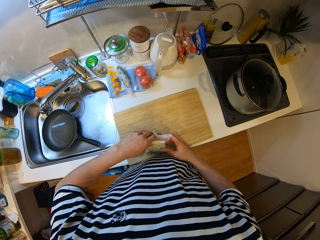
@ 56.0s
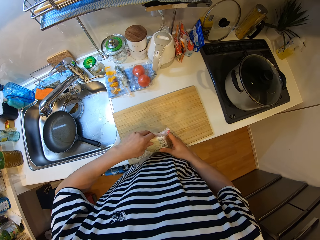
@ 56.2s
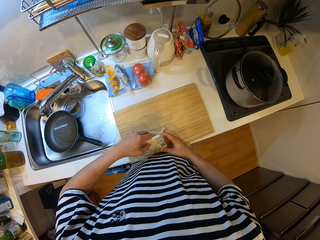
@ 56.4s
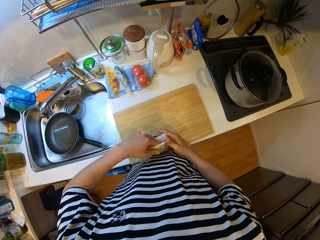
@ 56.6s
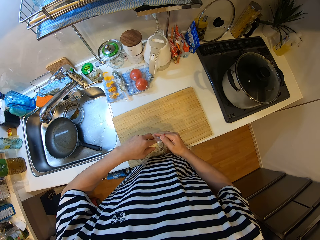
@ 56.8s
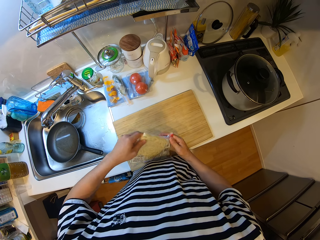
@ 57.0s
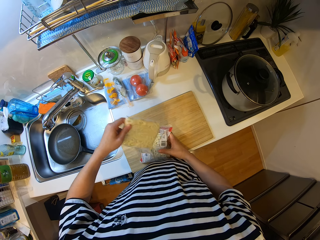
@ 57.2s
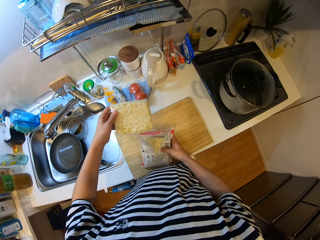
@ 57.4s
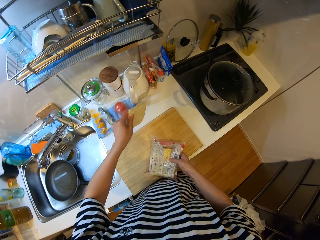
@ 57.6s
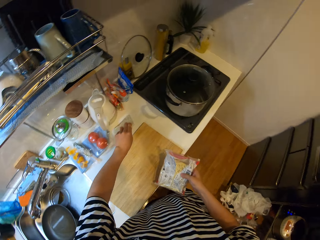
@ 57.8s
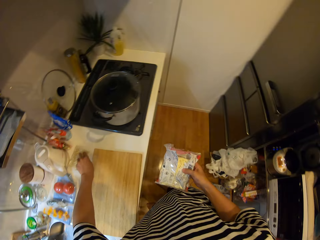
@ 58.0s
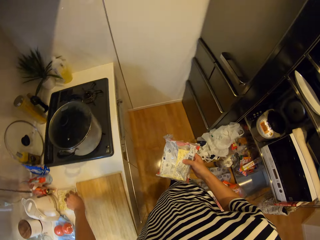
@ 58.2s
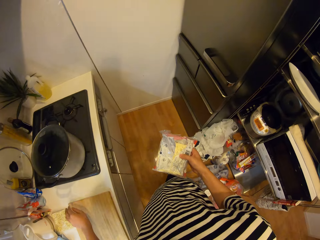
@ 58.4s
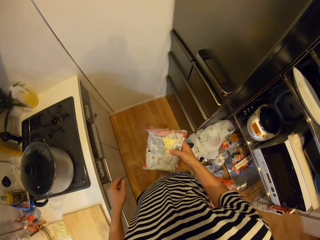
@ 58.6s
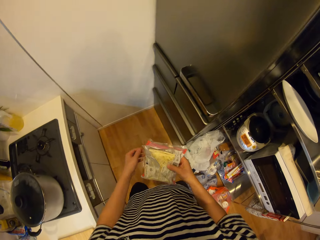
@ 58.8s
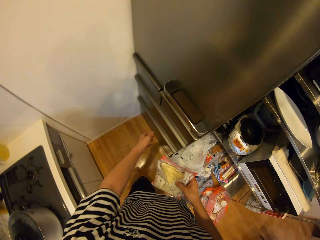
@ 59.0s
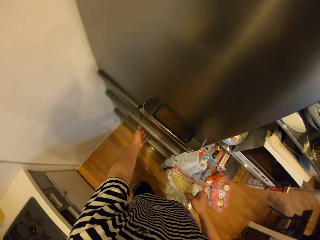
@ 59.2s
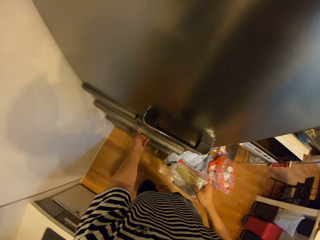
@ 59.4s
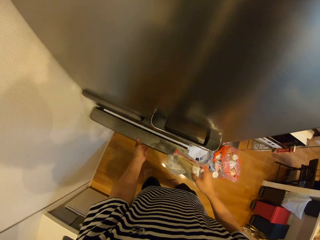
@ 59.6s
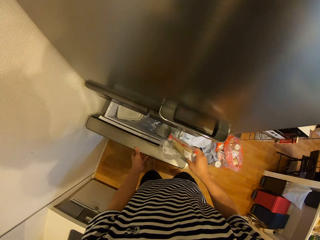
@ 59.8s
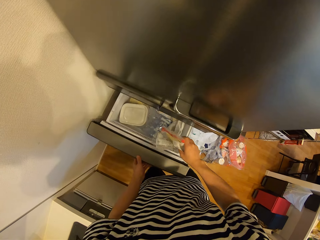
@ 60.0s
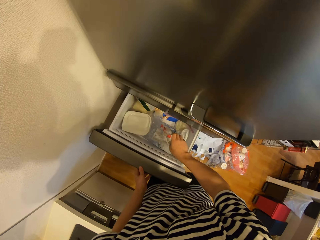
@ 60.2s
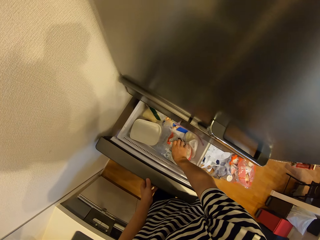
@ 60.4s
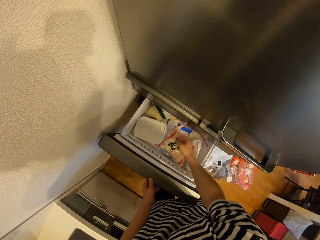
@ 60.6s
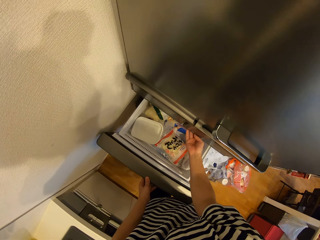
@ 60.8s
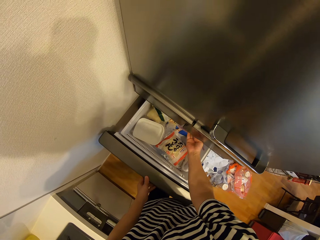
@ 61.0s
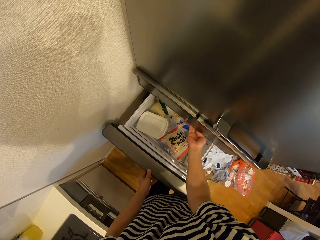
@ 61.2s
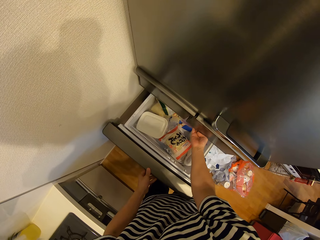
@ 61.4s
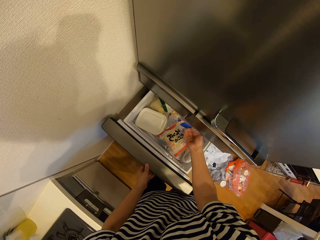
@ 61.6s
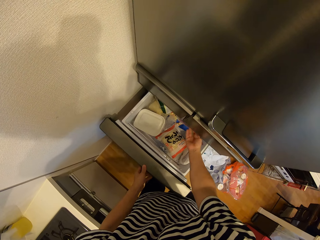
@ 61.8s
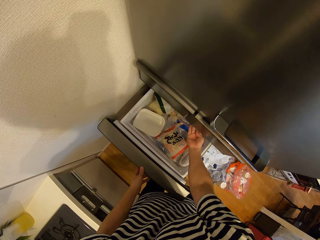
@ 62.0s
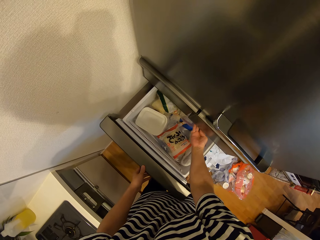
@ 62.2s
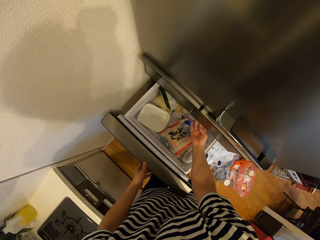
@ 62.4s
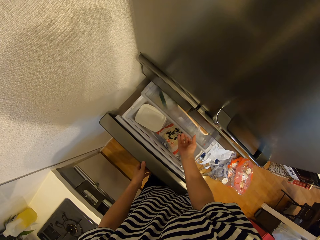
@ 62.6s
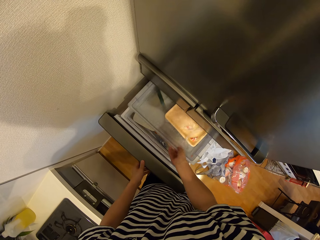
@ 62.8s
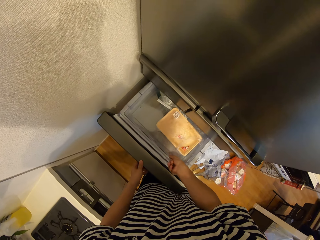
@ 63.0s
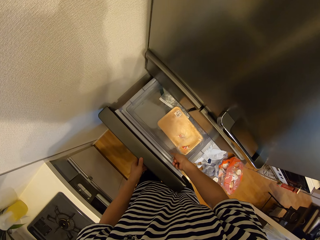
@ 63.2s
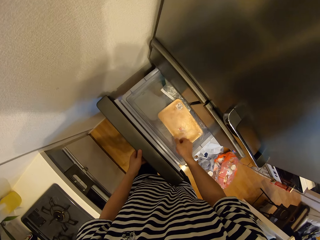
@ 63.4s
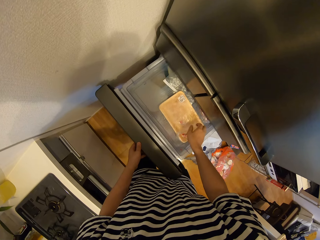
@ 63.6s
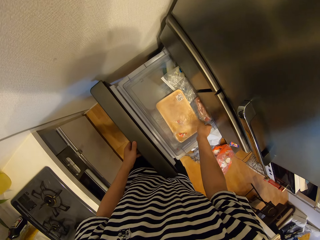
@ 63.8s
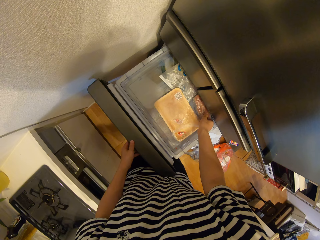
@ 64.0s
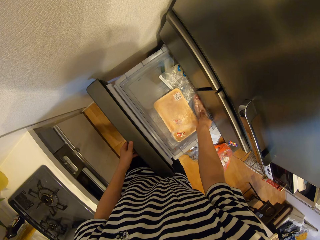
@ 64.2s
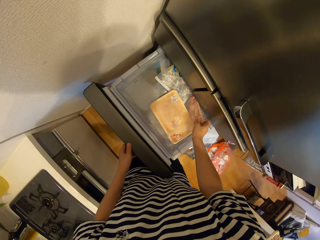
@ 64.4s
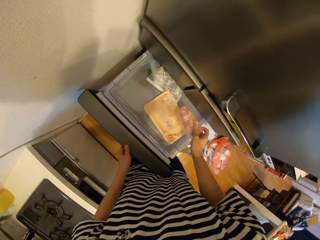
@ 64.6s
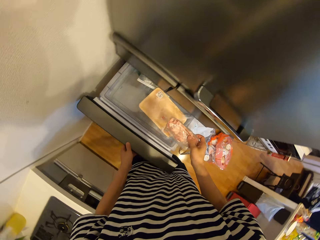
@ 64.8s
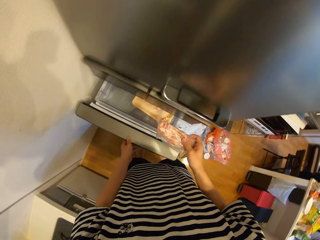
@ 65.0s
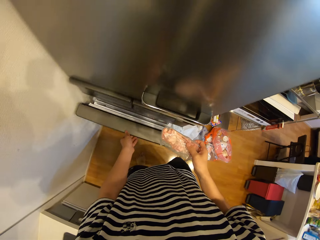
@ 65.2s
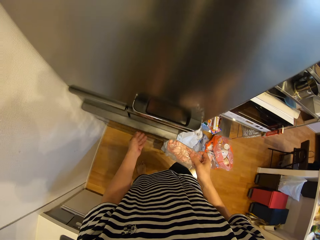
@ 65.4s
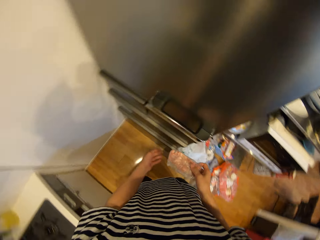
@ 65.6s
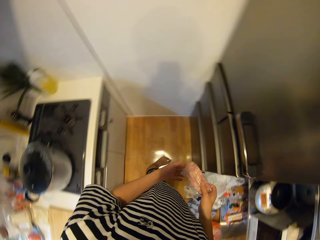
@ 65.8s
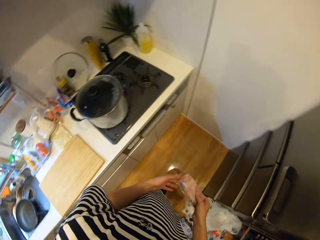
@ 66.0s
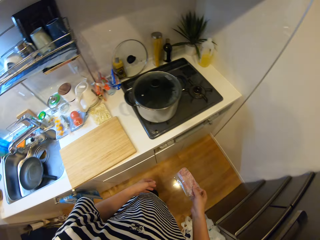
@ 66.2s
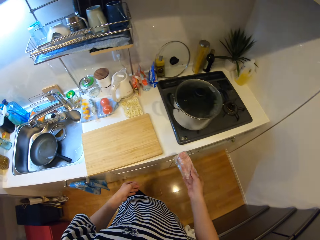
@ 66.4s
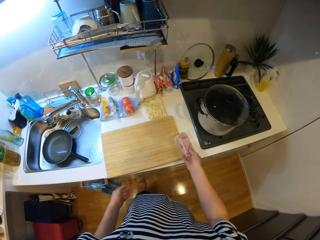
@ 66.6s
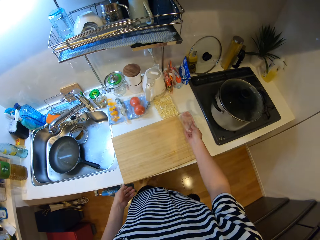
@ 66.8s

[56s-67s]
The camera wearer brings out a bundle from the pack. They drop the bundle on the countertop. They open the fridge. They open the drawer in the fridge. They drop the pack in the drawer. They pull the fridge tray outside. They close the drawer cover. They pick meat from the fridge. They pick up a nylon in the drawer. They close the fridge. They close the drawer.

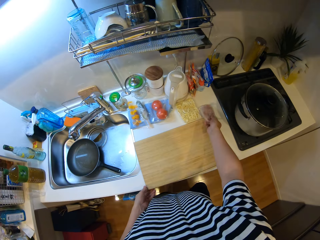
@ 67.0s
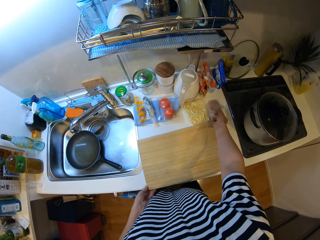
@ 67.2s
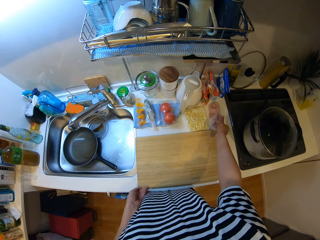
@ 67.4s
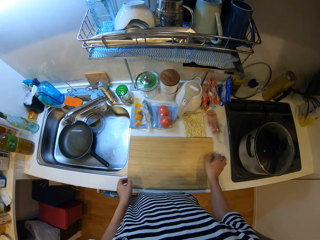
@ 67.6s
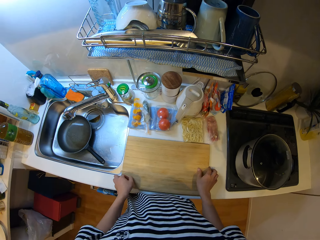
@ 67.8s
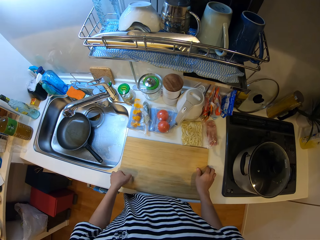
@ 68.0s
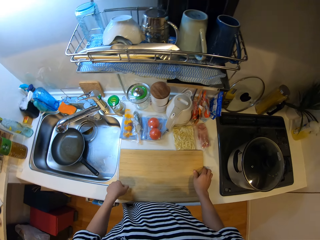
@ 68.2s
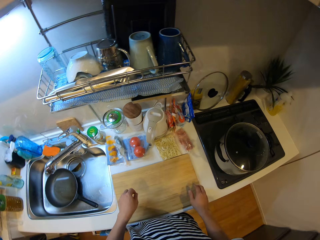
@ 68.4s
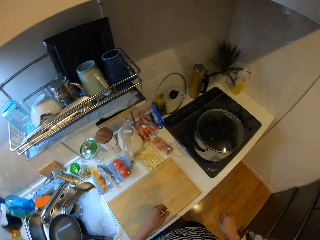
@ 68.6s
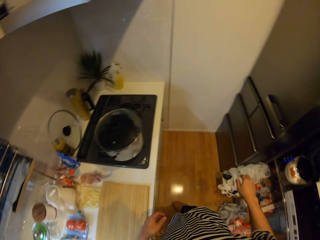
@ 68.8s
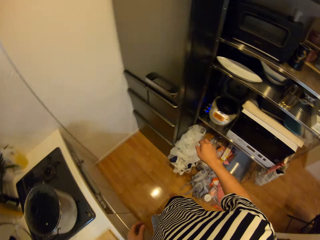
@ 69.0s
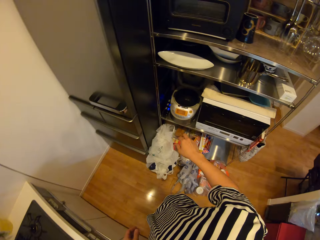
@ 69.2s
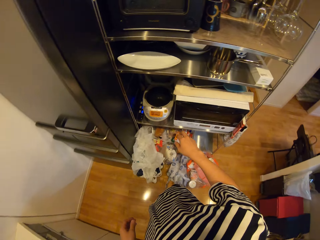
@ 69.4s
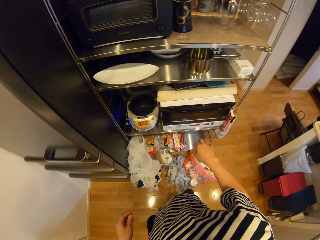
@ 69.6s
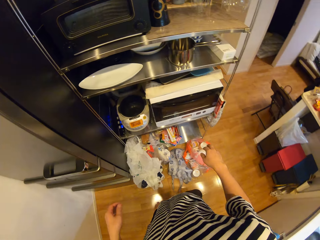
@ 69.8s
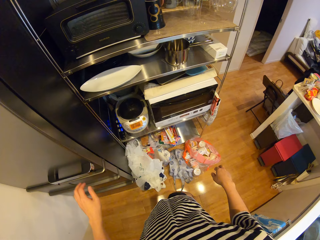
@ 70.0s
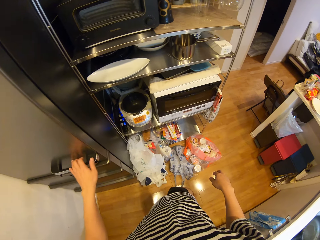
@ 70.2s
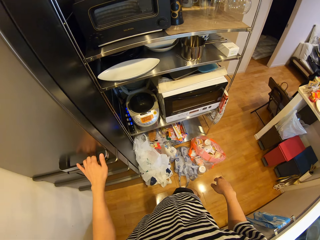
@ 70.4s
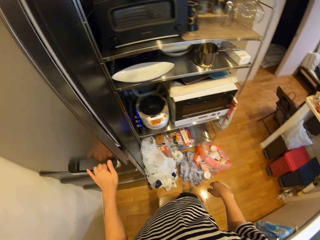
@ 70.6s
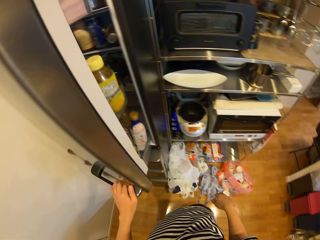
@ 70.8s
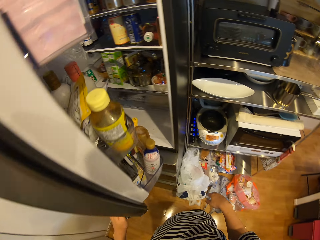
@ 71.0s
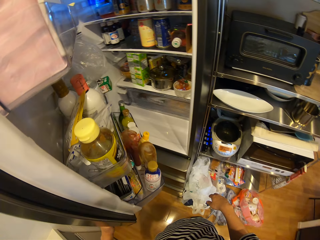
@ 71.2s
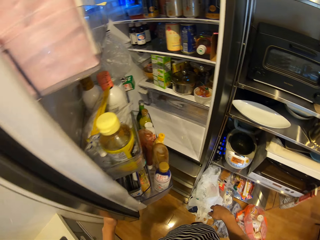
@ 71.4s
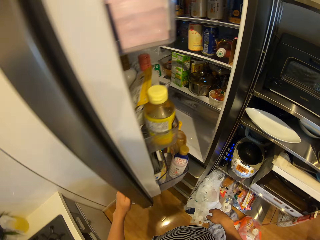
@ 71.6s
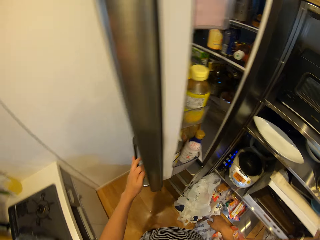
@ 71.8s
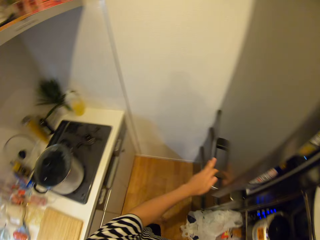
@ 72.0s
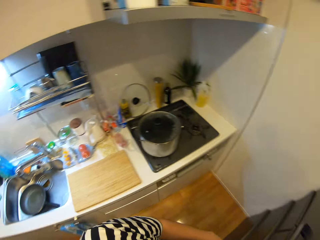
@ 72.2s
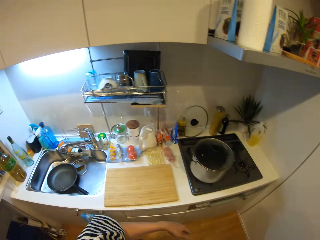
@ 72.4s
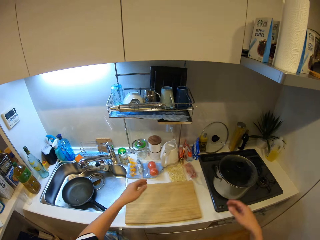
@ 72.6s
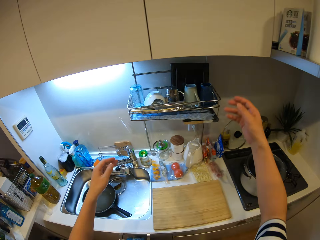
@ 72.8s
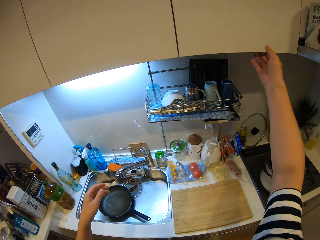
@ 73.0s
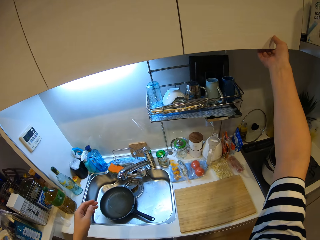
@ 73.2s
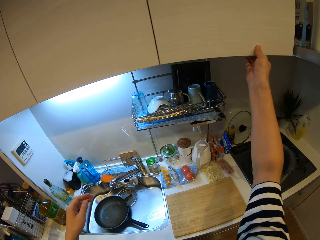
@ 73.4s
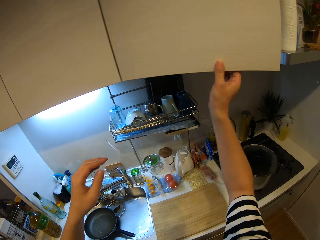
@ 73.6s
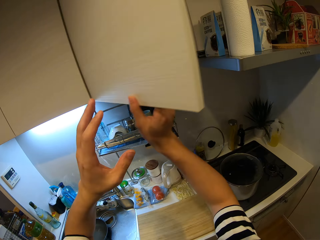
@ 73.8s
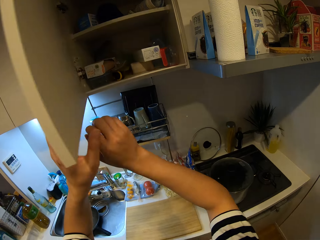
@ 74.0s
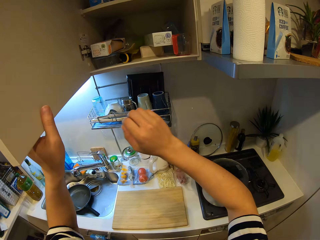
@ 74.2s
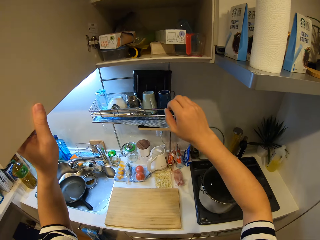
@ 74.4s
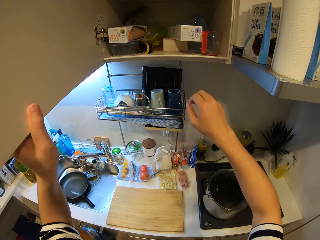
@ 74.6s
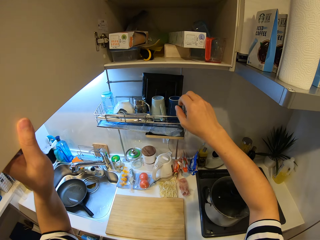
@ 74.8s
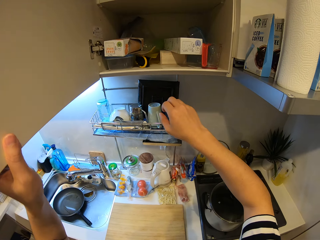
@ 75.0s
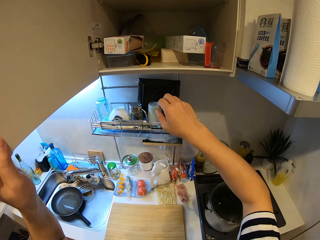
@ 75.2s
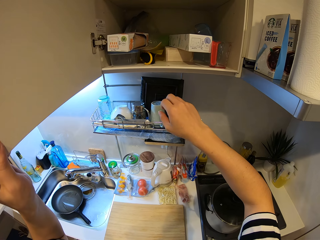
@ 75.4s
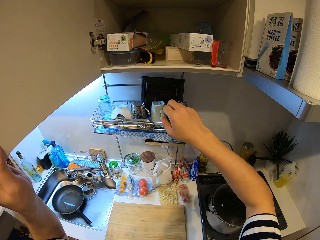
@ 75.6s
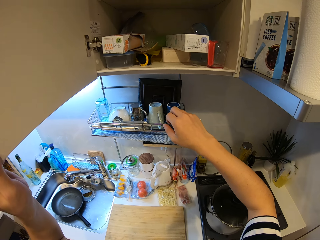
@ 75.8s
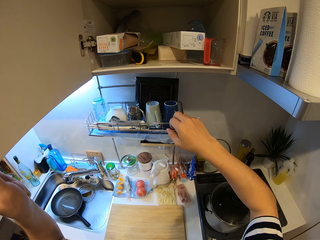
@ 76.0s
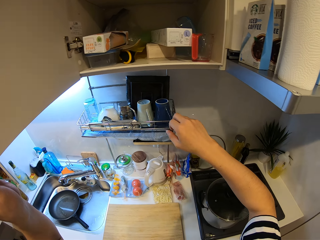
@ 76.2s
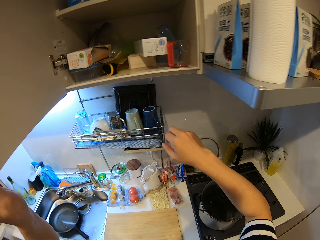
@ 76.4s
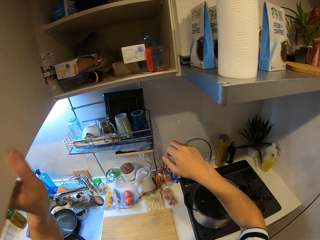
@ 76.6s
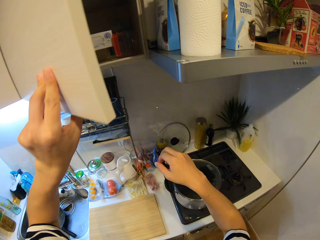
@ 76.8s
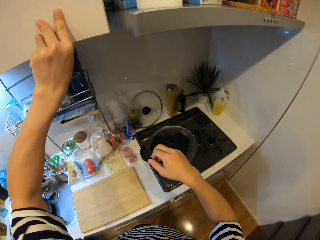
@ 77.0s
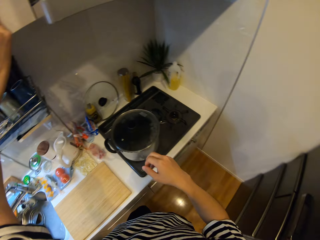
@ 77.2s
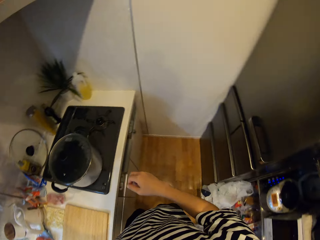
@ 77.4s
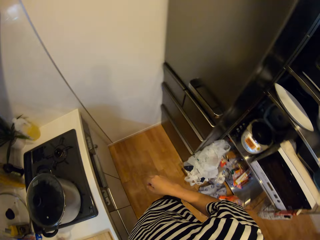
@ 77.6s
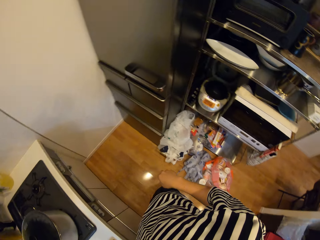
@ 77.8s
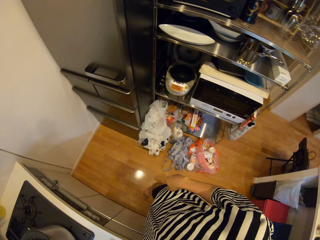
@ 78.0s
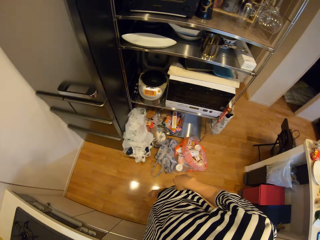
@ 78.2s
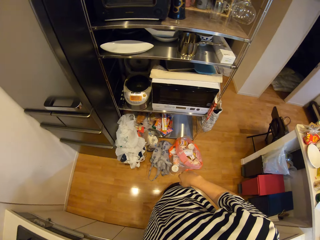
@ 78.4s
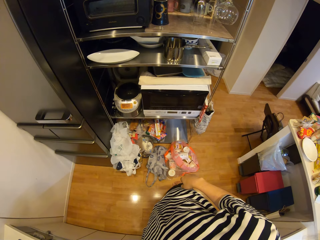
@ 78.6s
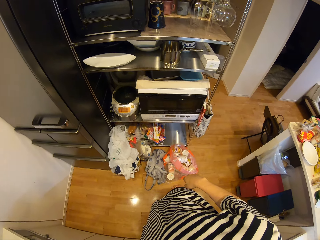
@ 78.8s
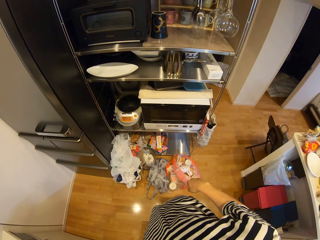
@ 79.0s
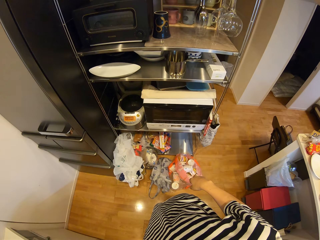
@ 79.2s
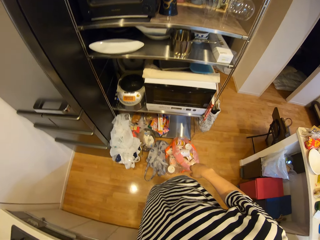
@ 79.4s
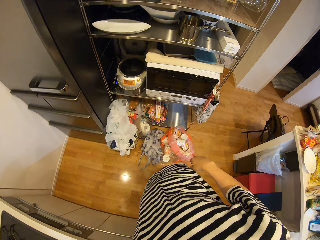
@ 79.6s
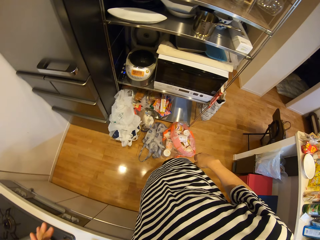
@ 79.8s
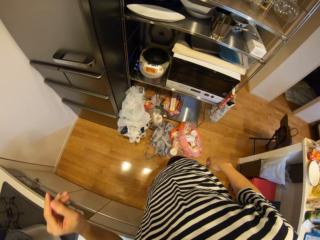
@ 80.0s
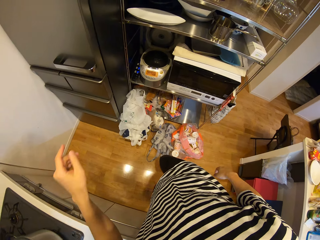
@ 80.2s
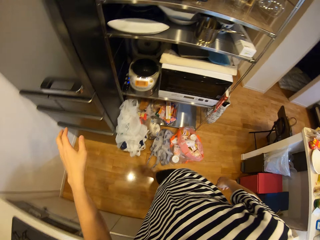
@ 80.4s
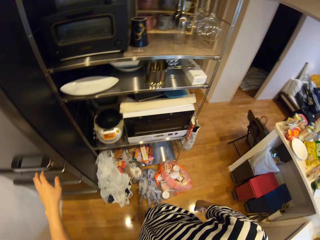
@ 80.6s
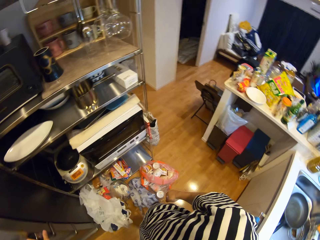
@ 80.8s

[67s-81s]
The camera wearer drops the nylon on the countertop. They place the meat on the counter. They walk around. They open the fridge. They close the fridge. They open the cabinet. They look in the cabinet. They close the cabinet. They look around.
